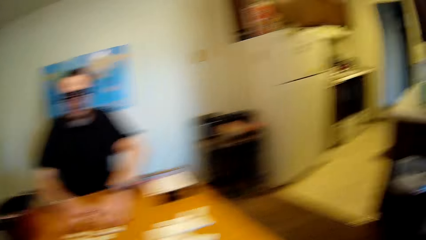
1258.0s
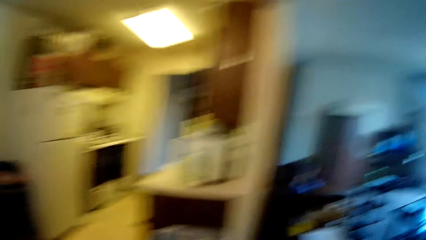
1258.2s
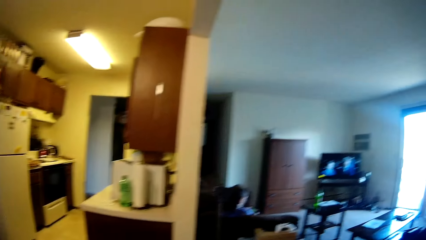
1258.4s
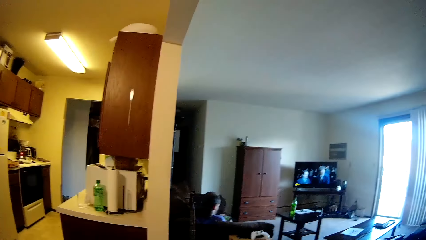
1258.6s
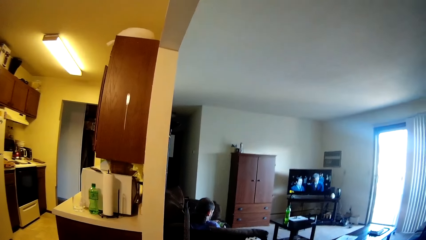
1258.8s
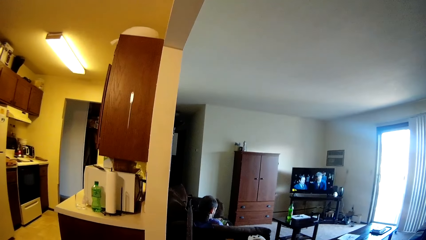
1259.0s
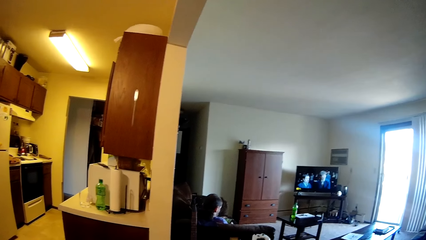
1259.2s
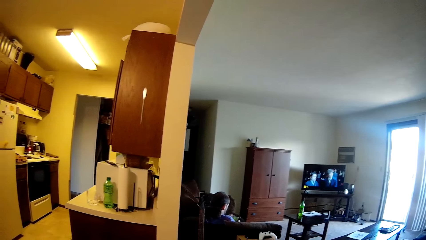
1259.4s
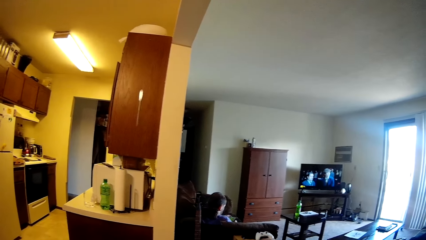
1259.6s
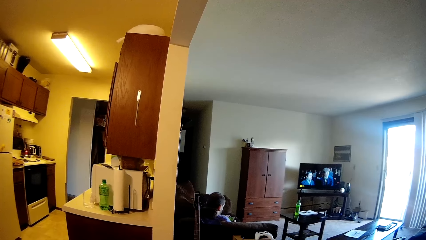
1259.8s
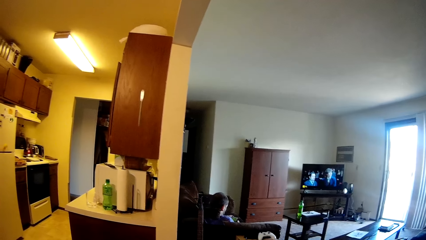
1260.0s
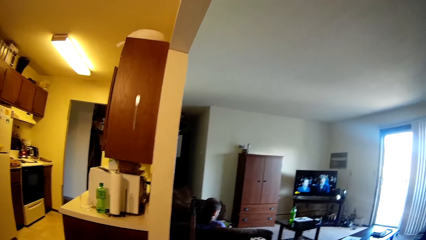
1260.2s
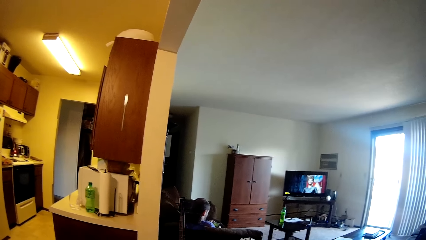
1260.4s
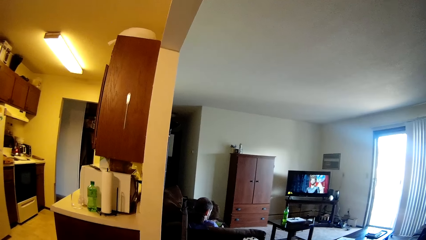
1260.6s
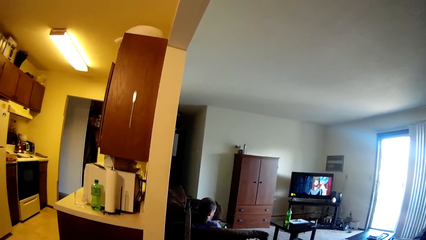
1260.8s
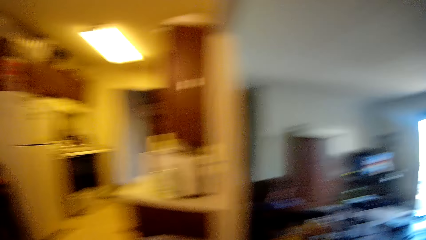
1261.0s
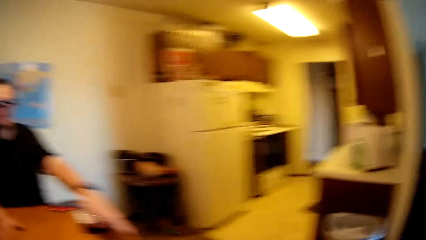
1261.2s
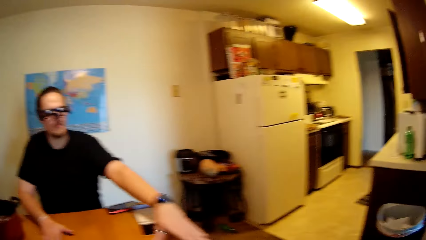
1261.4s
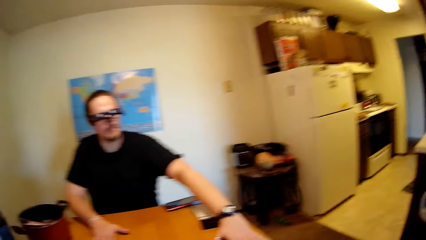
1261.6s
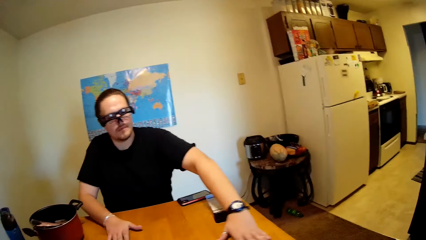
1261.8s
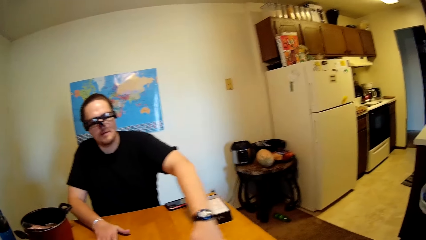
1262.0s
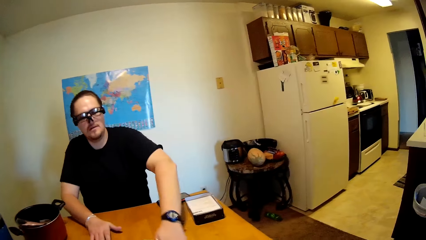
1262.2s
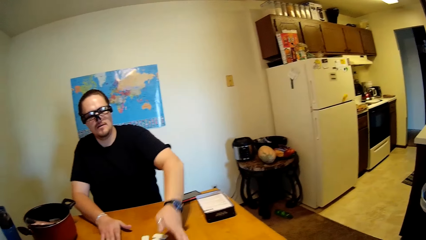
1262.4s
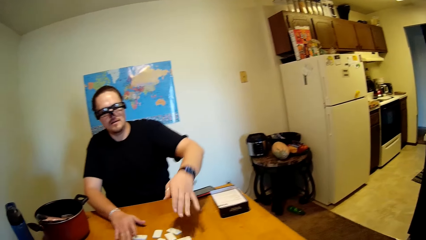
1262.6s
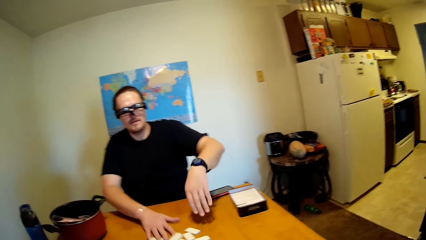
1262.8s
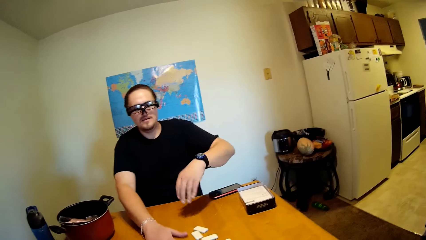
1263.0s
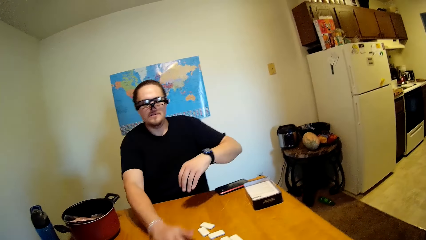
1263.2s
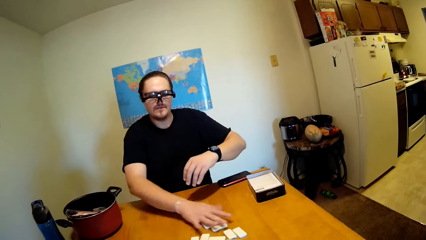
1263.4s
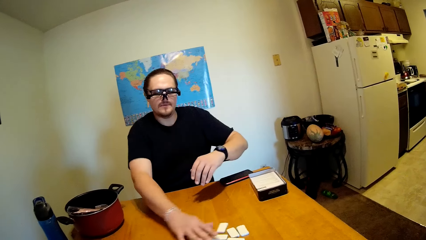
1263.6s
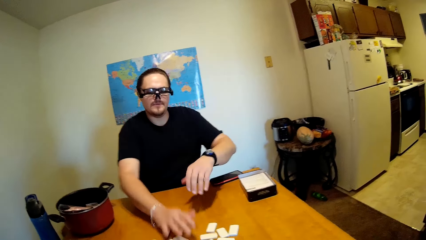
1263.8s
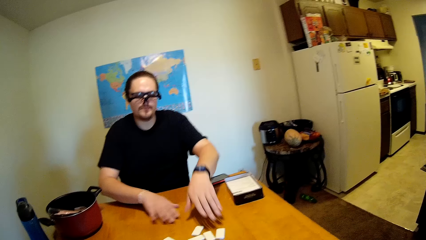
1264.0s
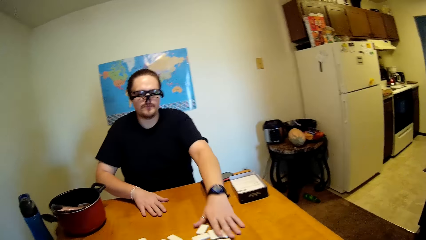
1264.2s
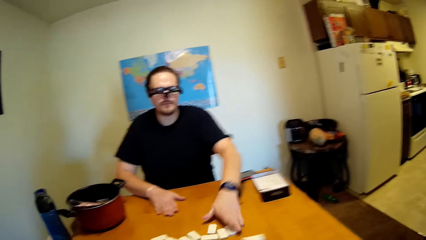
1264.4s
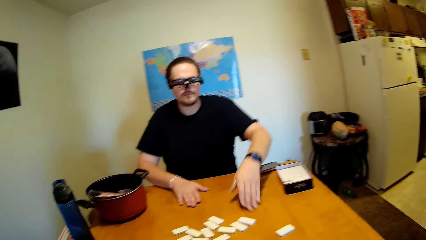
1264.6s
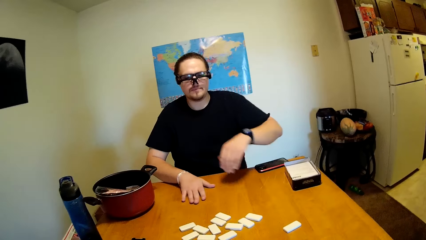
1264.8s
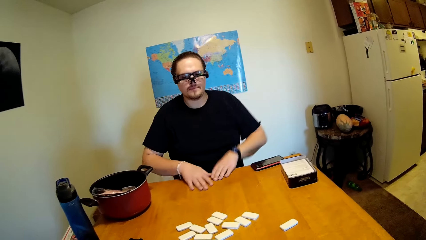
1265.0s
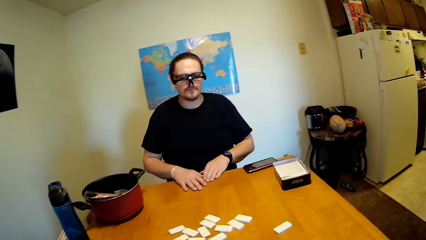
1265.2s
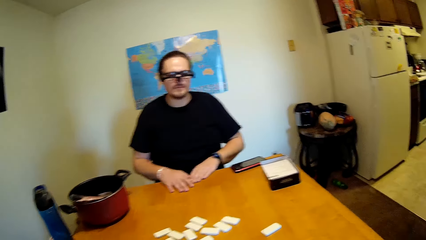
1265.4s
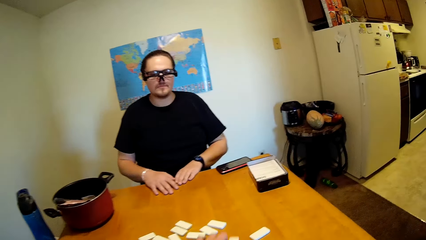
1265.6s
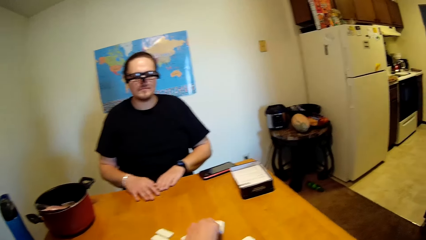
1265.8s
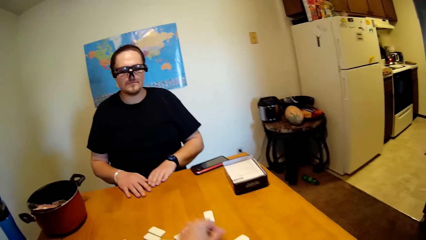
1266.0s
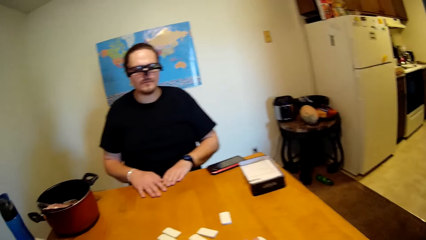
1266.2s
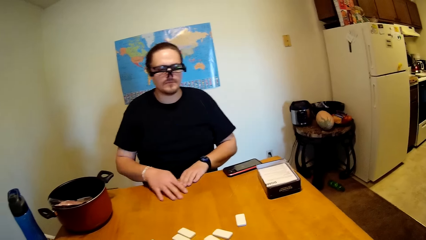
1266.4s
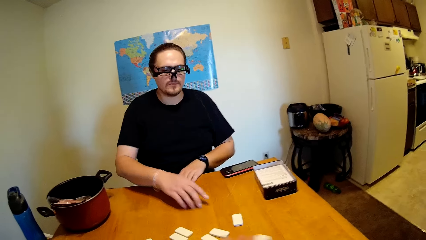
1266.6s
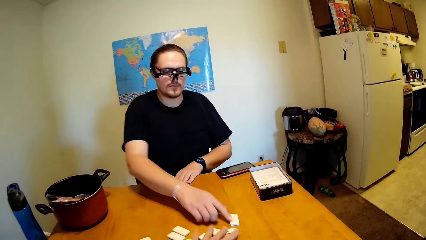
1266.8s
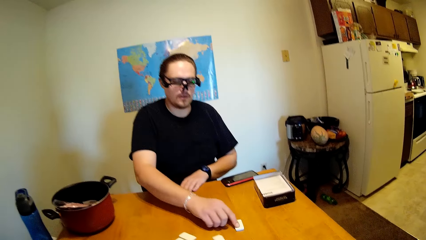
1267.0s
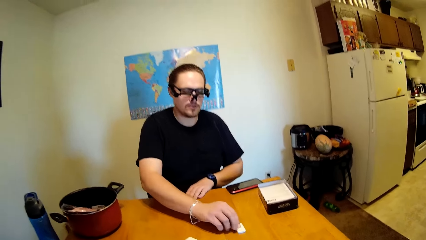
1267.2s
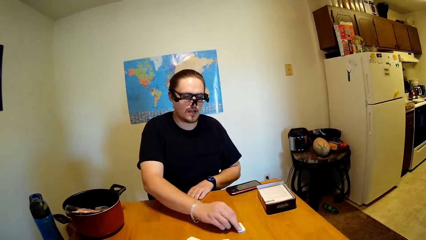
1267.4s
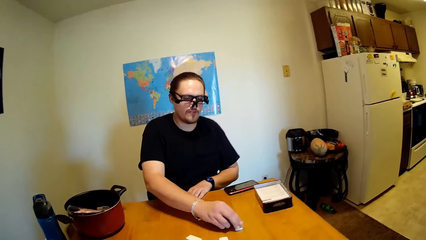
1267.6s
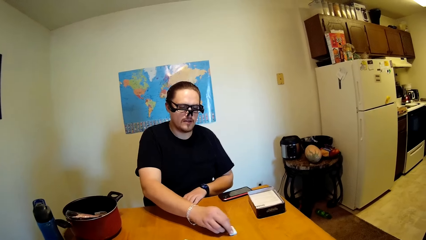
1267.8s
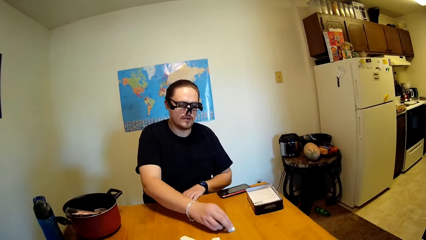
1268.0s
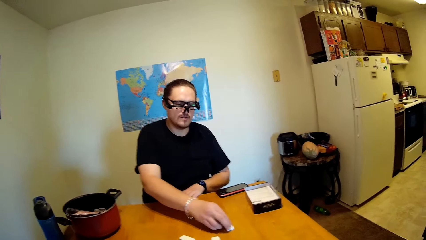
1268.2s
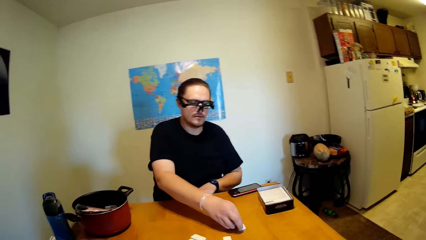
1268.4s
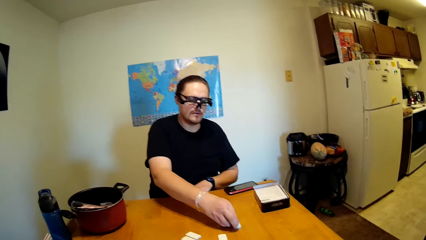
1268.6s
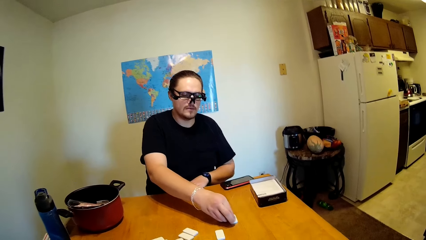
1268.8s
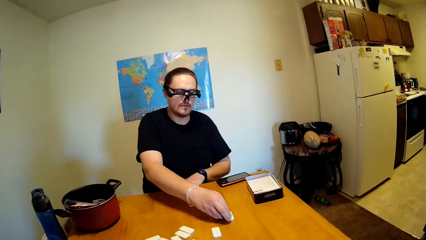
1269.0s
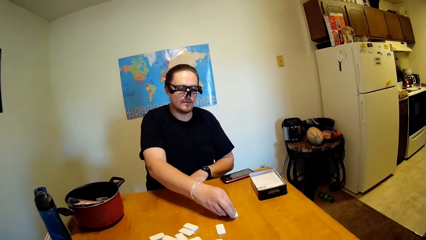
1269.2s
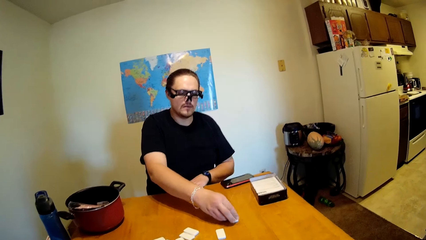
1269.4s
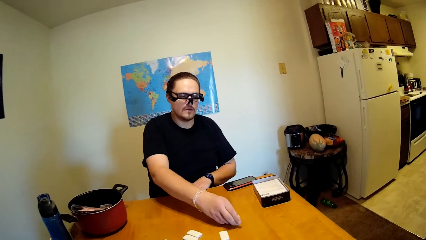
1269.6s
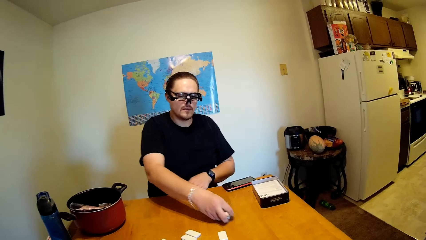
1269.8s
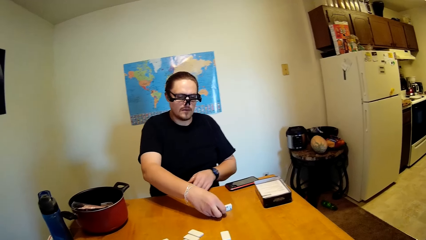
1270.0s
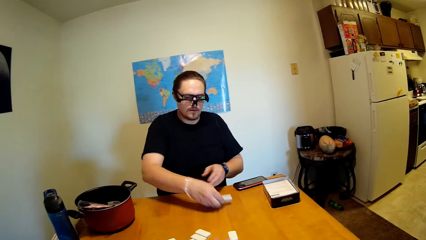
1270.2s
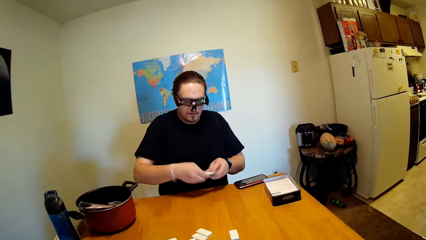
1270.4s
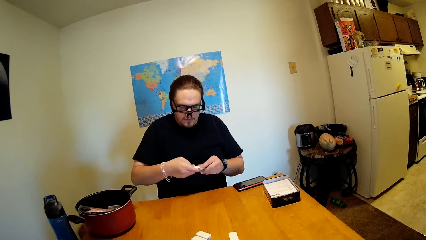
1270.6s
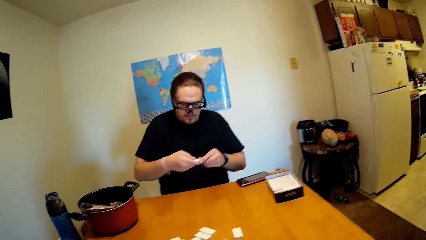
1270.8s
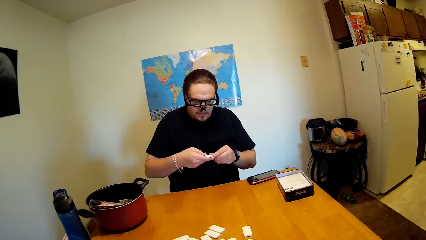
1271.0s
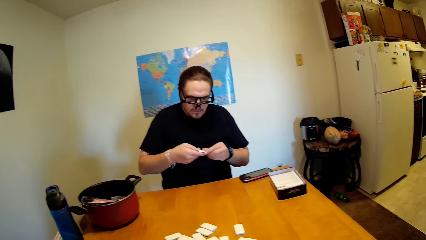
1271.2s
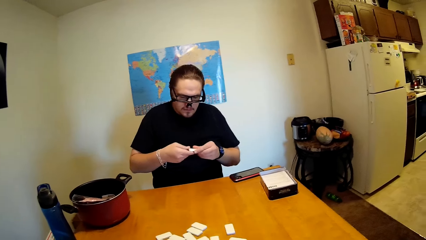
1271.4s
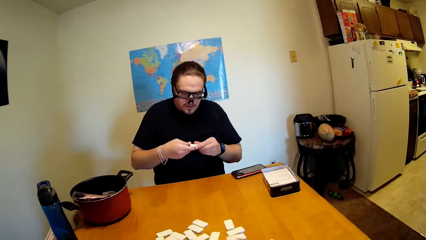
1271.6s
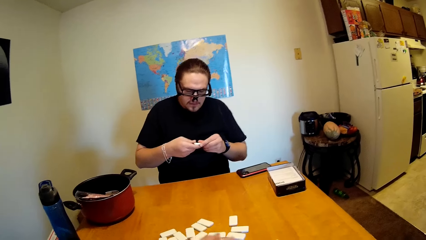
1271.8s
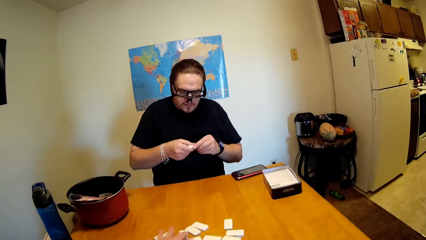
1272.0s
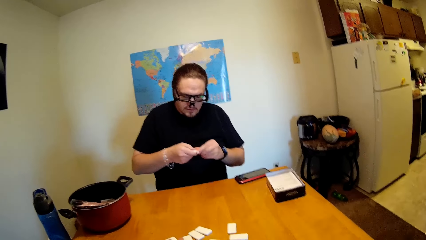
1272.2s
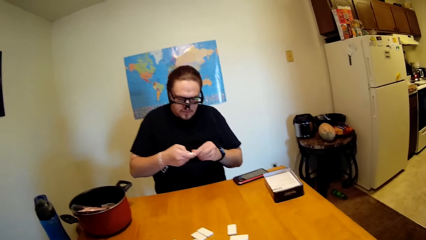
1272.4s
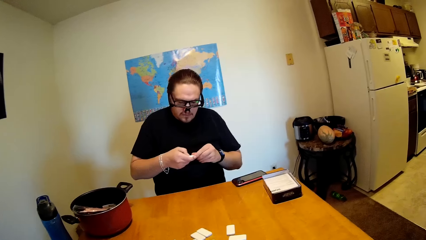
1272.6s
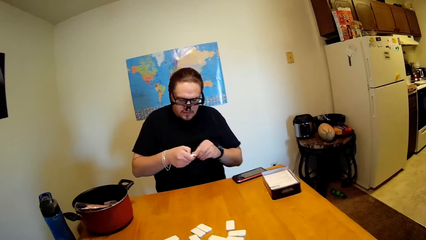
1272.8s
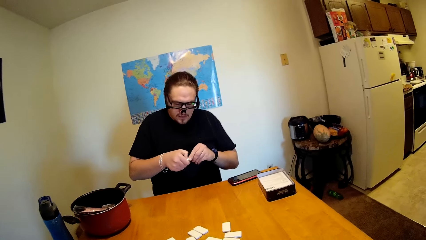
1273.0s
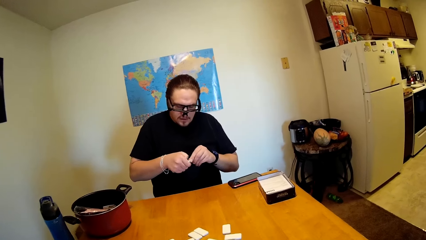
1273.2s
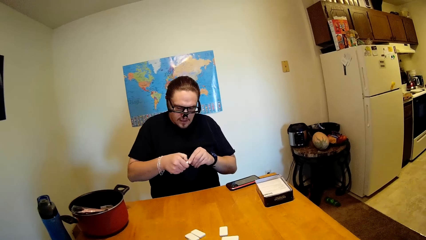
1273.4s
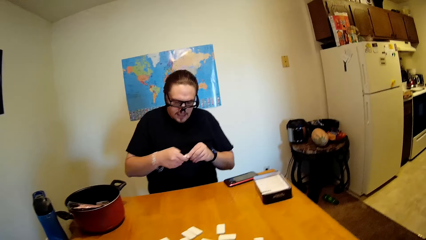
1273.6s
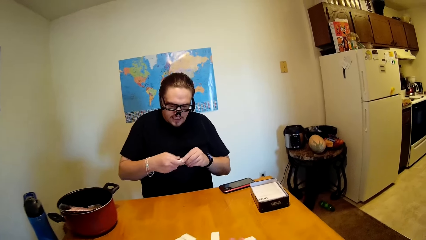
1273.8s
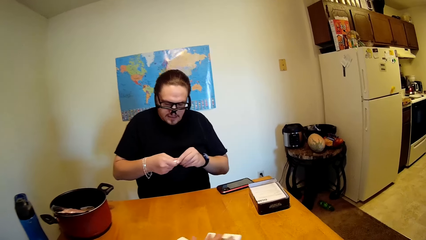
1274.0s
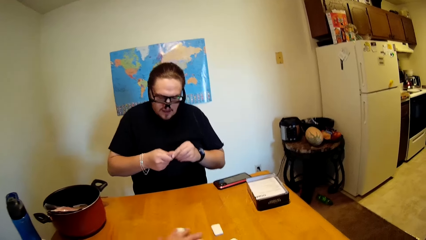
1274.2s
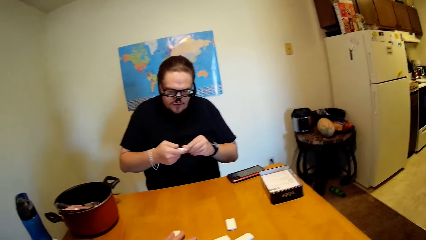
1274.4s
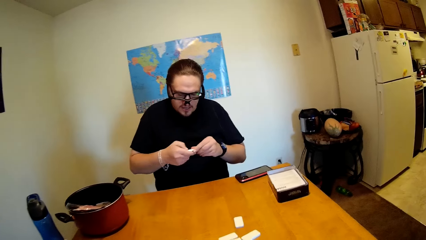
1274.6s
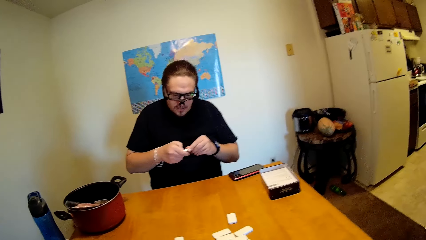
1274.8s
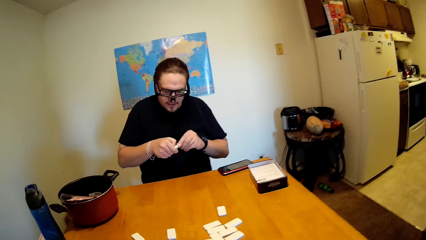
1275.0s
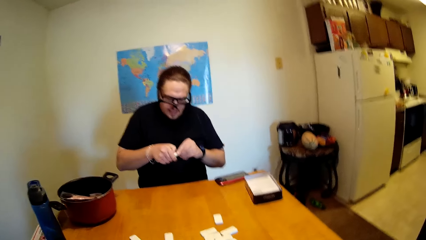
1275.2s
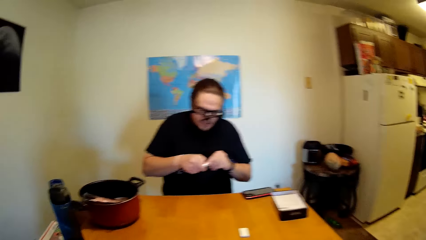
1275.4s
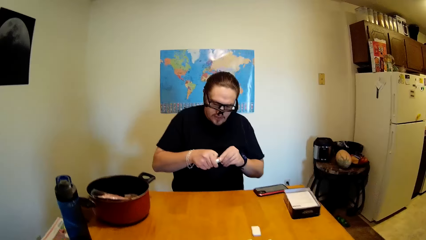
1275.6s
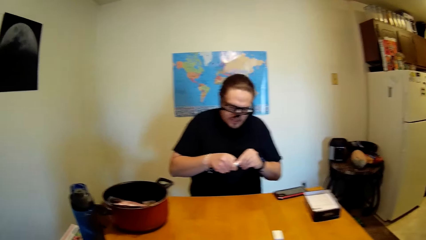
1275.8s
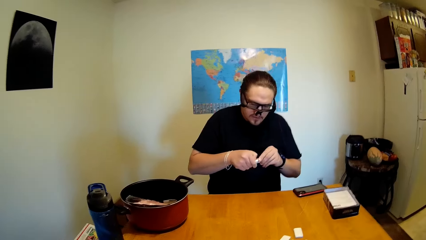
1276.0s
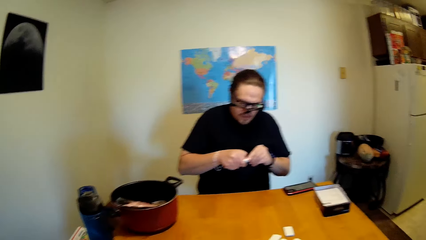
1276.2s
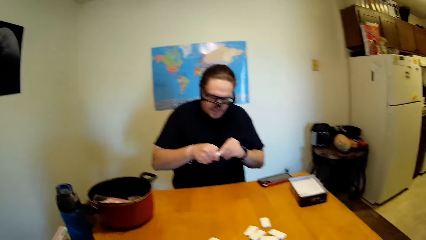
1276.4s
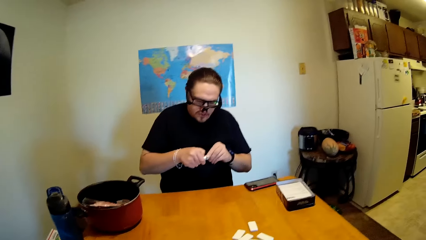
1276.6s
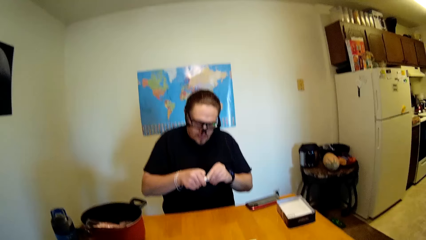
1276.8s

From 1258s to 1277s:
The camera wearer looks around the house. A man moves the tiles on the table. The camera wearer talks to the man. The man moves a dice. The man picks up a tile from the table and stares at the tile in his hands. The camera wearer moves the tiles on the table. The man scratches the tile with his finger.
